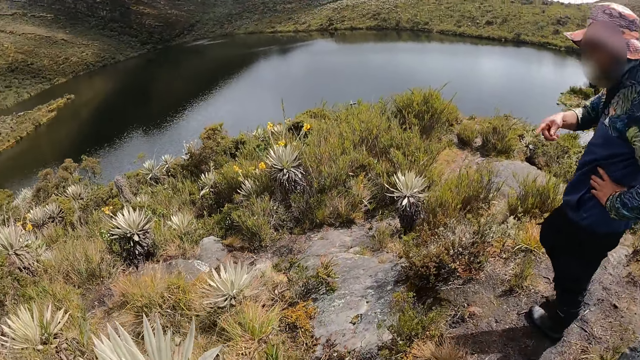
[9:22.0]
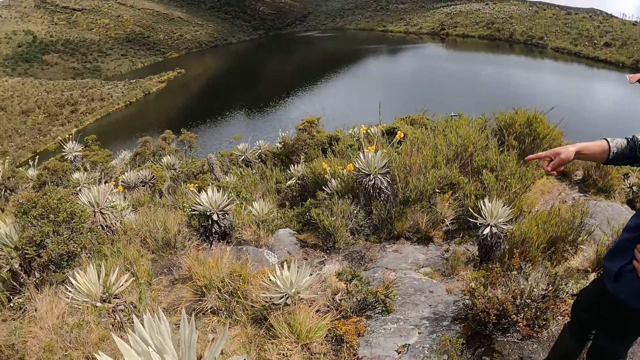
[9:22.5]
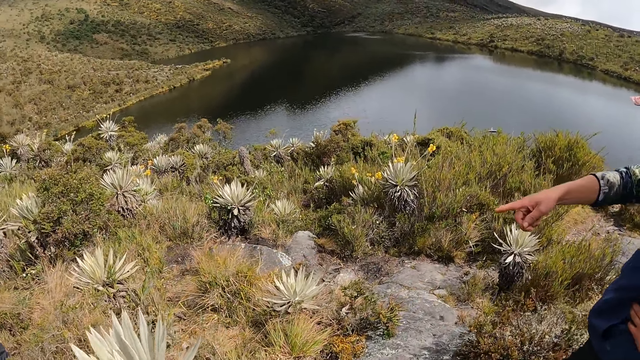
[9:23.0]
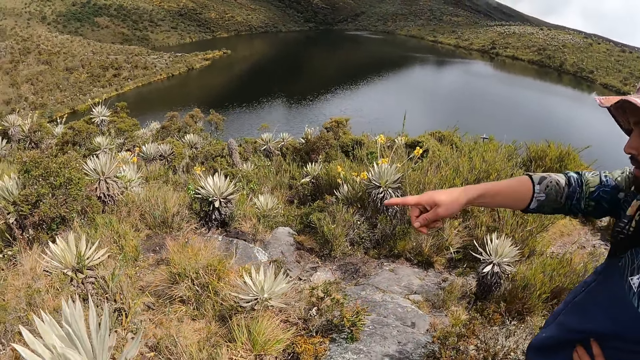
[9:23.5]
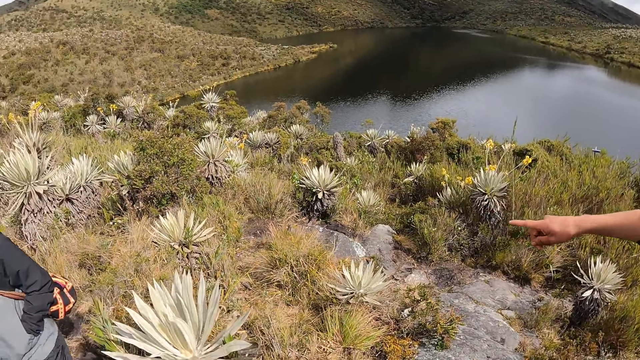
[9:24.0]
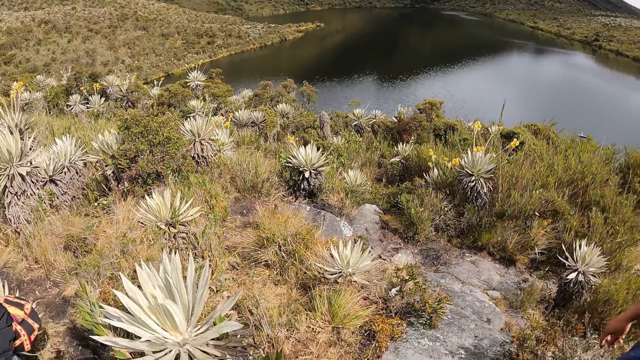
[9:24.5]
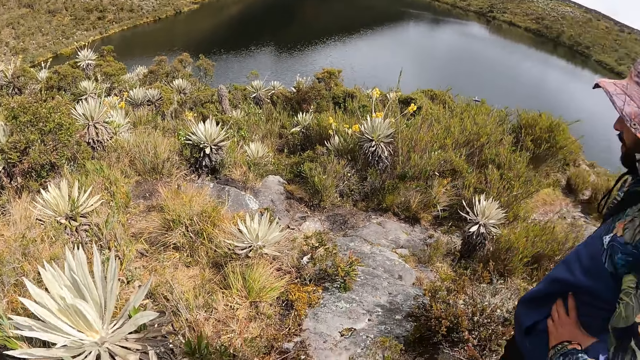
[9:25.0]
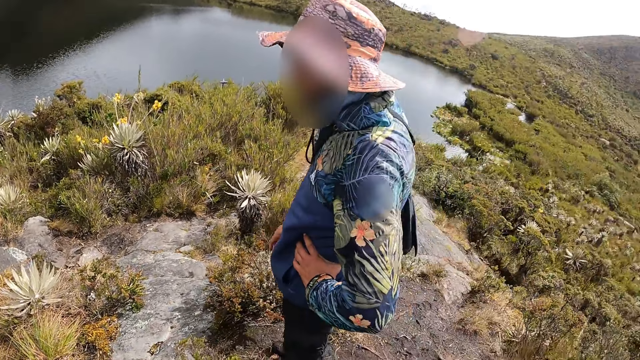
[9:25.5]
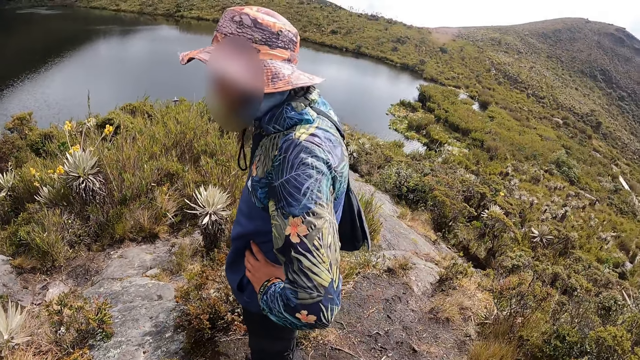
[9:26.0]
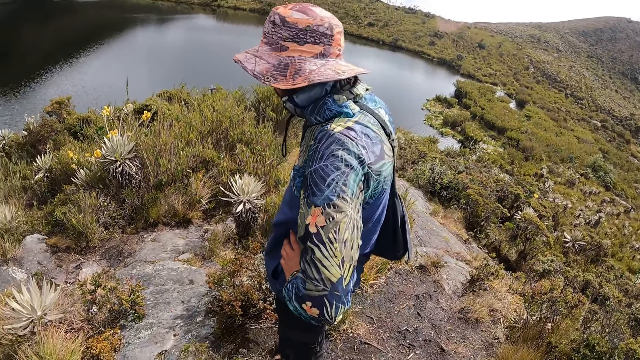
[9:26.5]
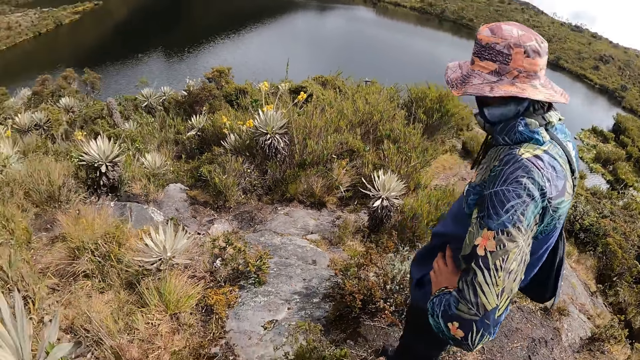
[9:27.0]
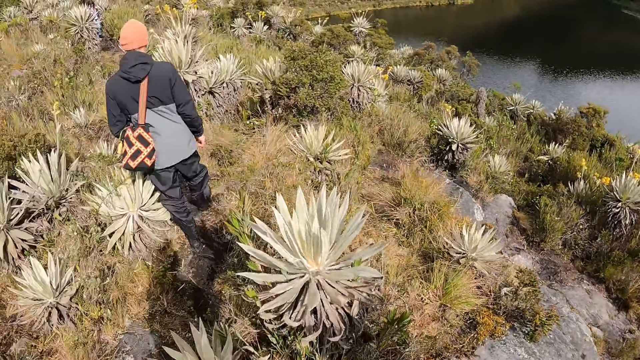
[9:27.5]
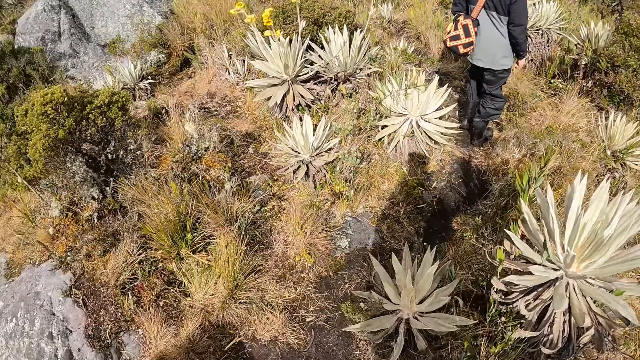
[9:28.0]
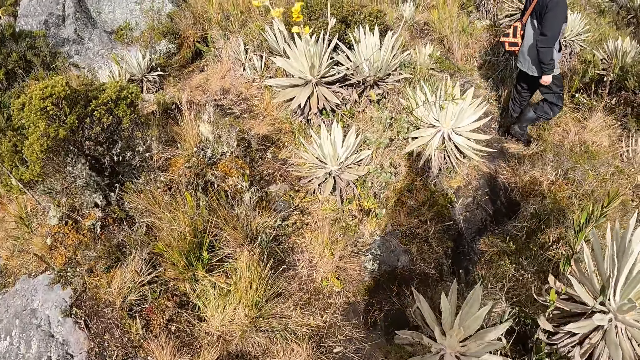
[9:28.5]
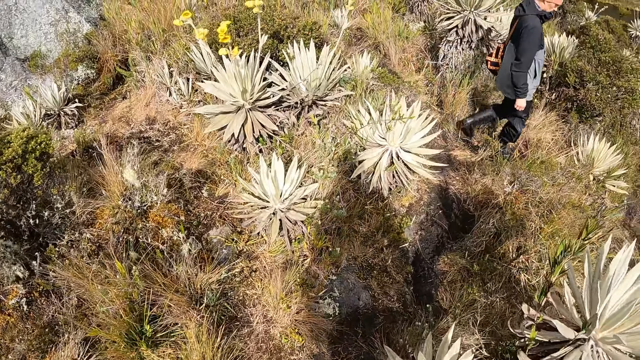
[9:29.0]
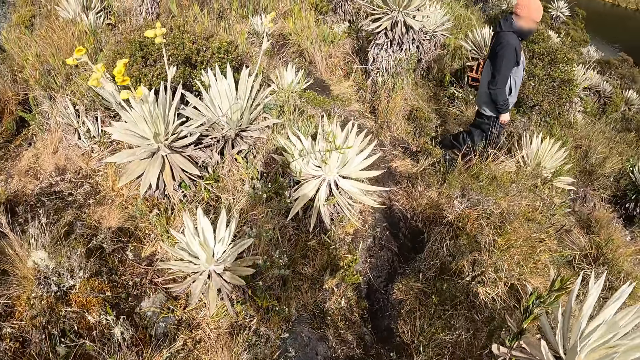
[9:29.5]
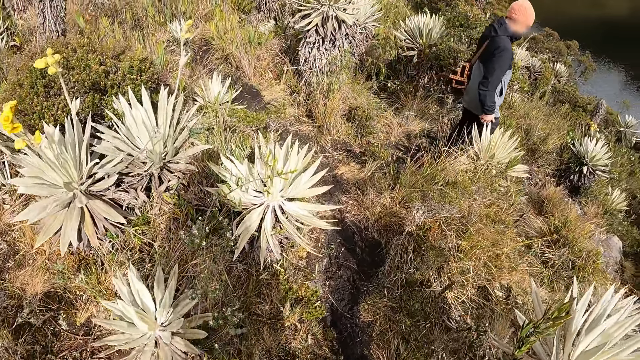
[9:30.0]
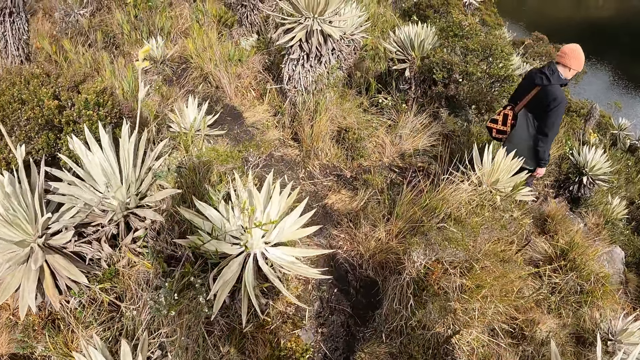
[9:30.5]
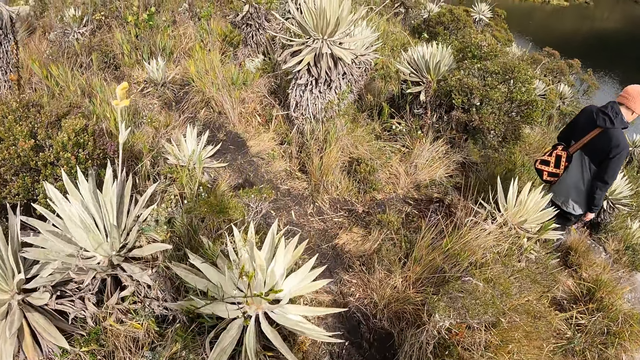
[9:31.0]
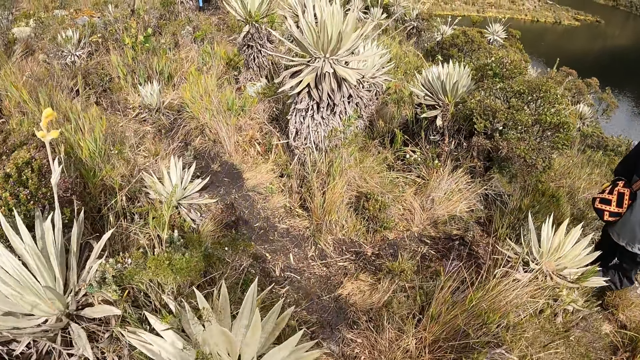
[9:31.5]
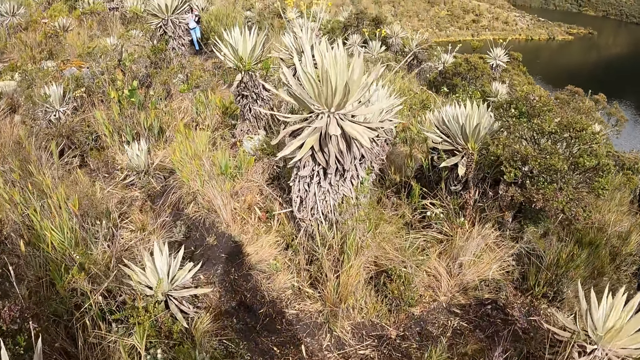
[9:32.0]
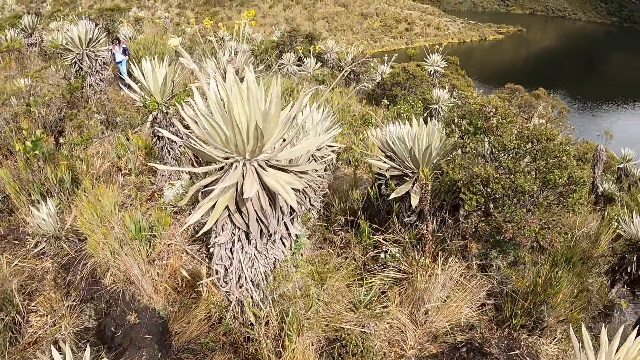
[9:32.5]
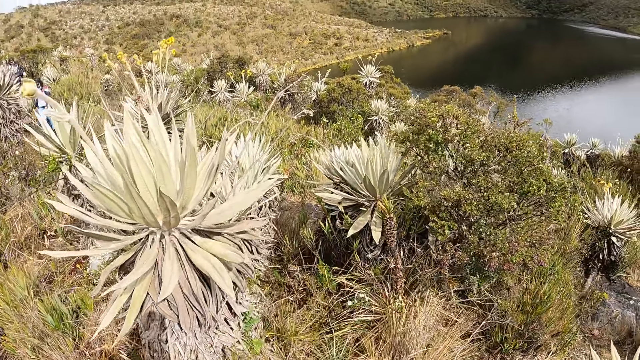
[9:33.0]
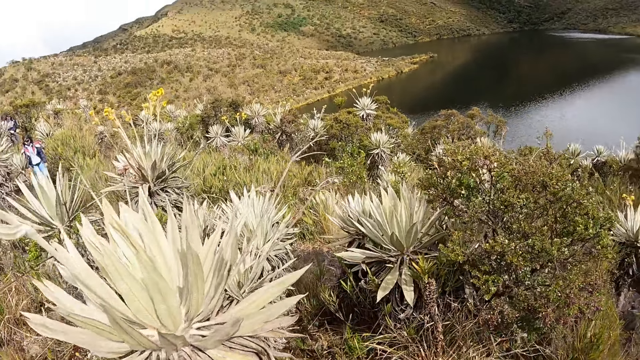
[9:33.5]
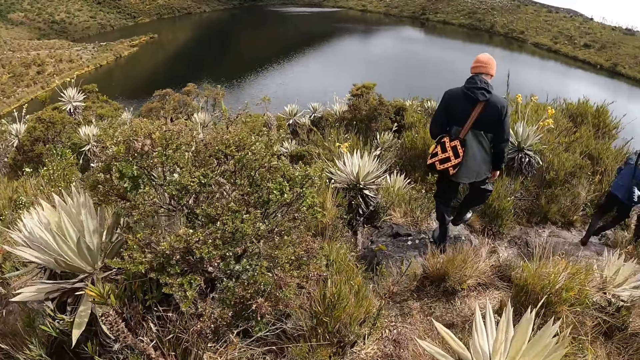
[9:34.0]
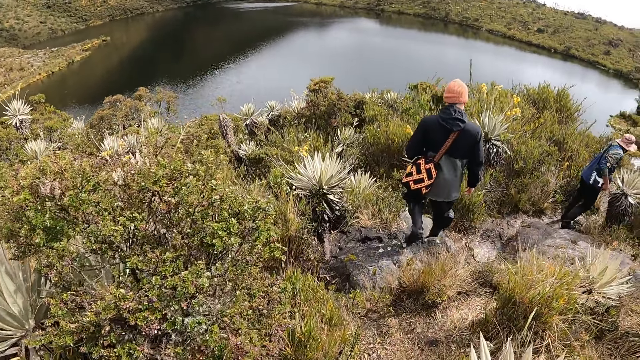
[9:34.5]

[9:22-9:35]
A man points with his right hand. The camera wearer looks at the hand of a person. They look around. They look at another person. They look at the plants with yellow flowers. They look at another person.

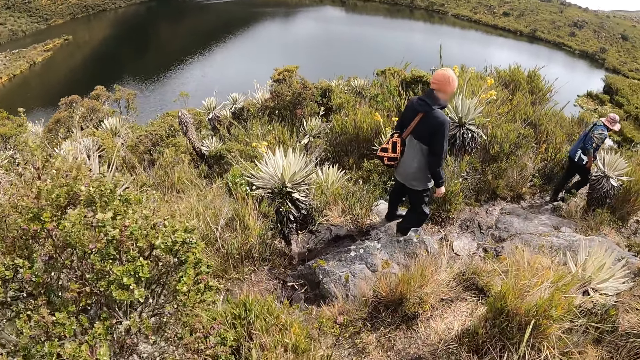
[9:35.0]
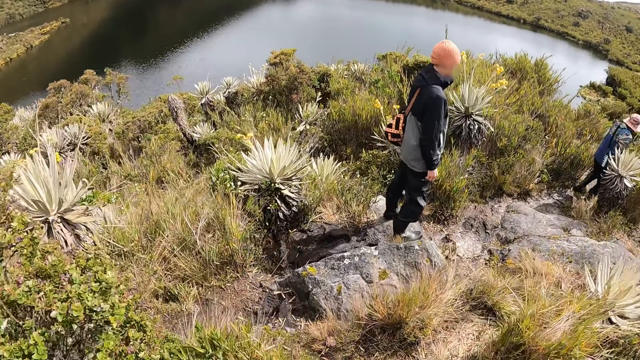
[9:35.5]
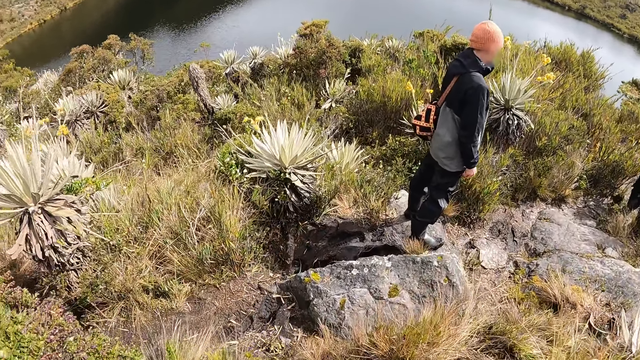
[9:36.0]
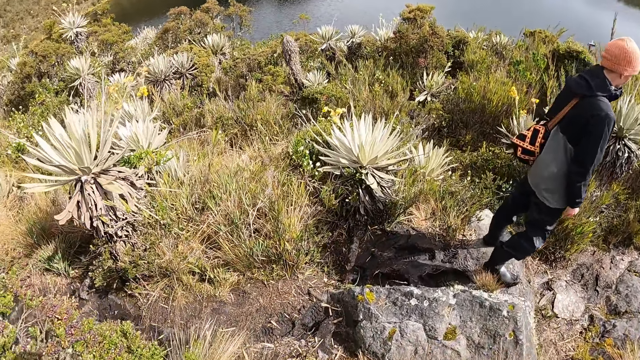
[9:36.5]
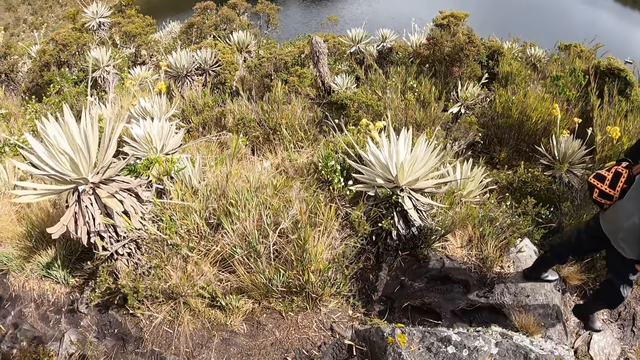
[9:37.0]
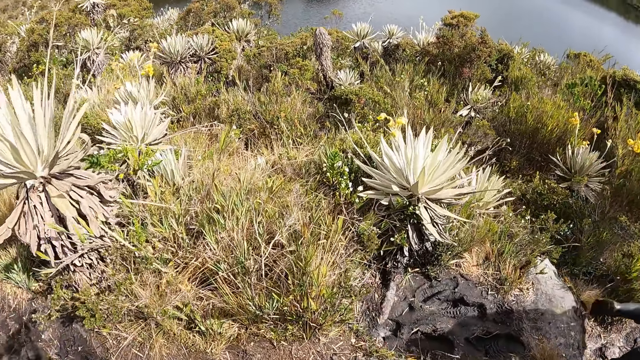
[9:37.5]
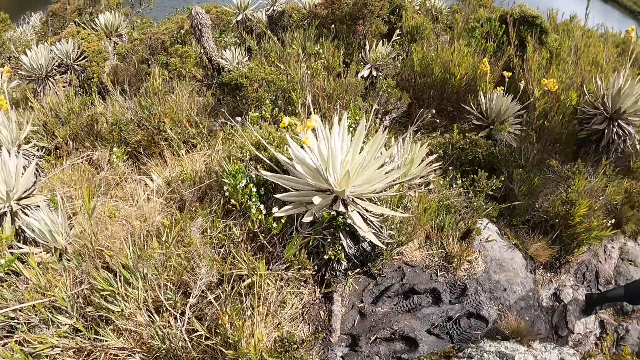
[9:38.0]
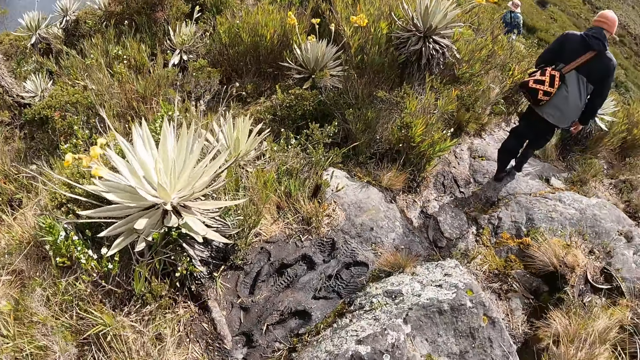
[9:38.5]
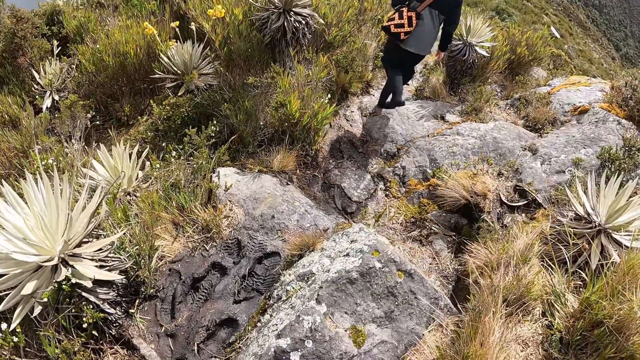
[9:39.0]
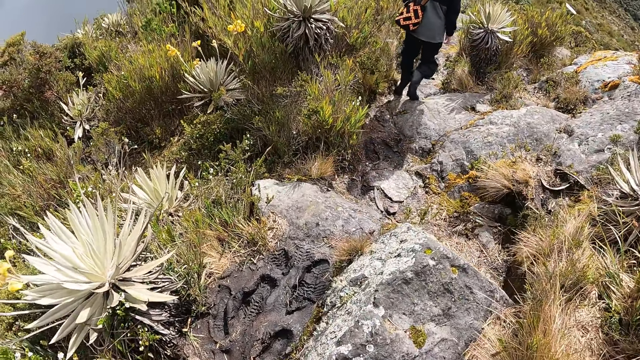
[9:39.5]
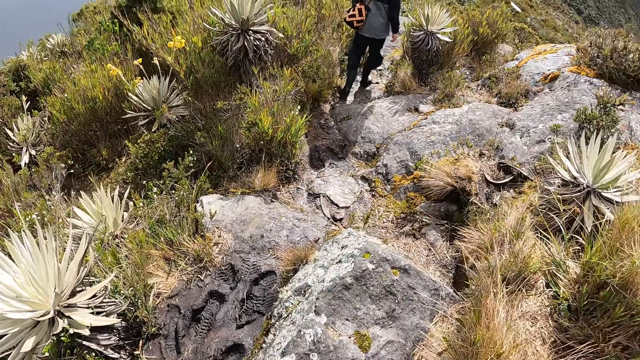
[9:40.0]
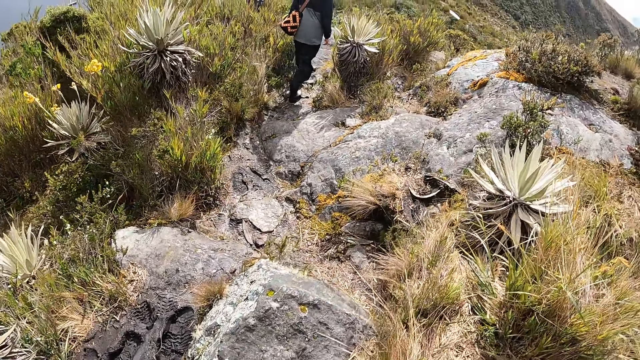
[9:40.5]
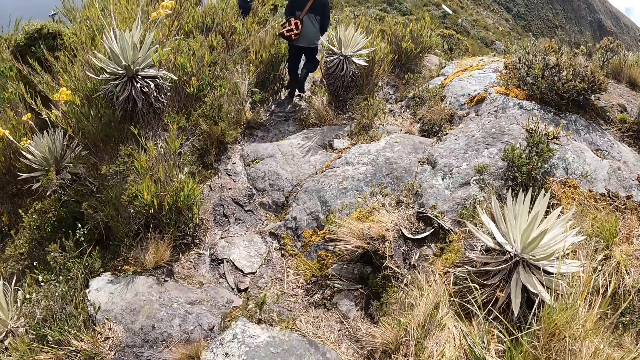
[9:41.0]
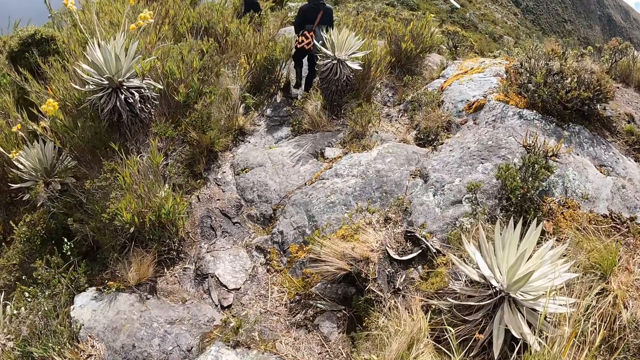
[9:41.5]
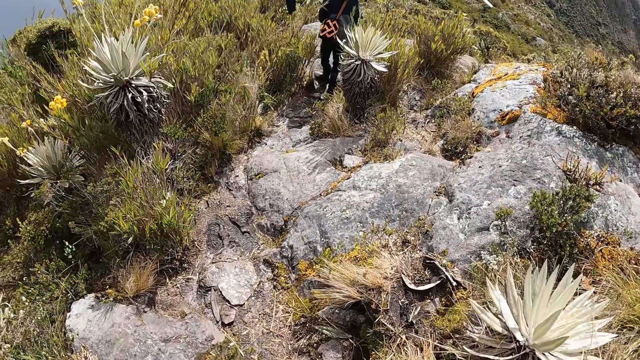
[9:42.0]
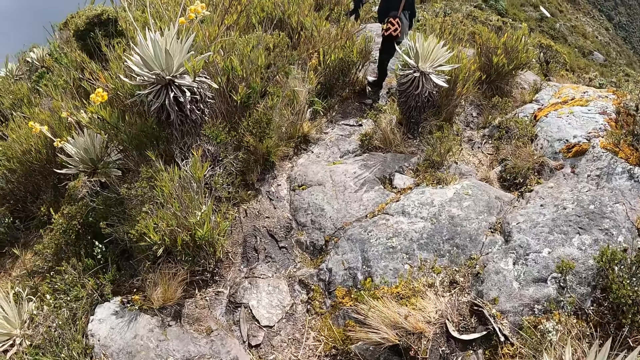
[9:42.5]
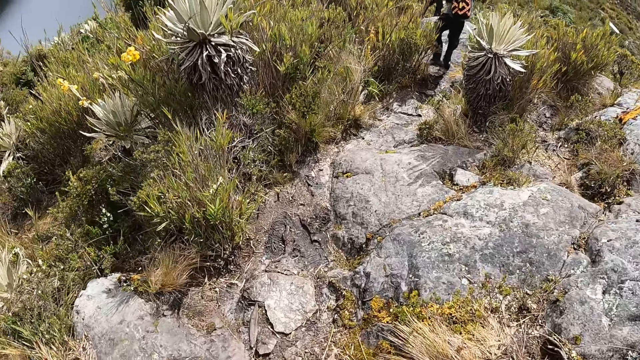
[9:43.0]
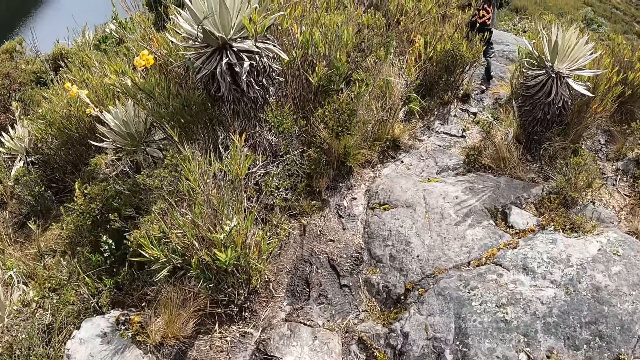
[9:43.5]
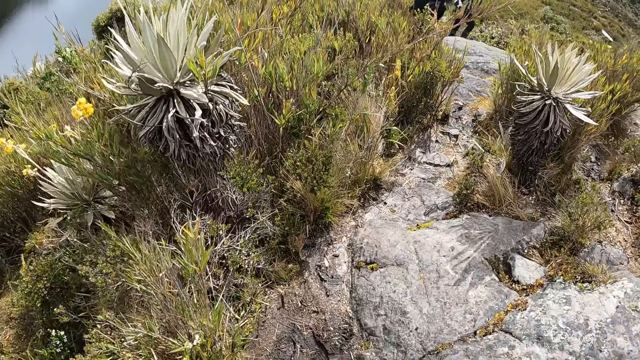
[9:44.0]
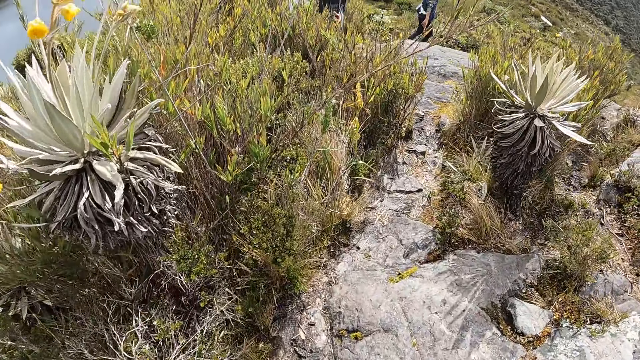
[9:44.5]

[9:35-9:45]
The camera wearer looks at the water. They look at the rocks.
